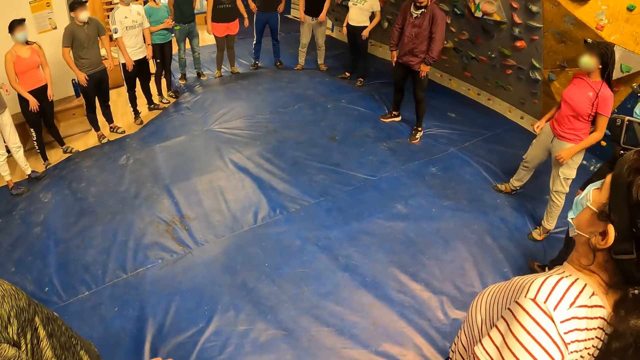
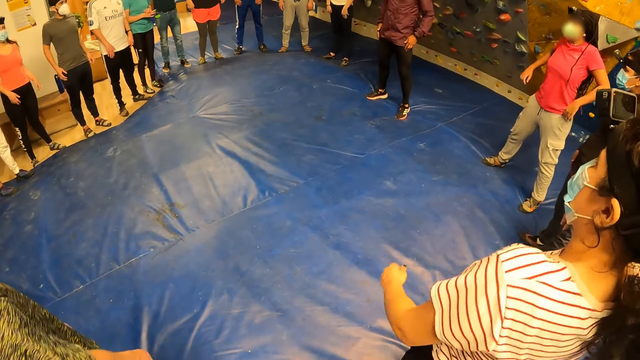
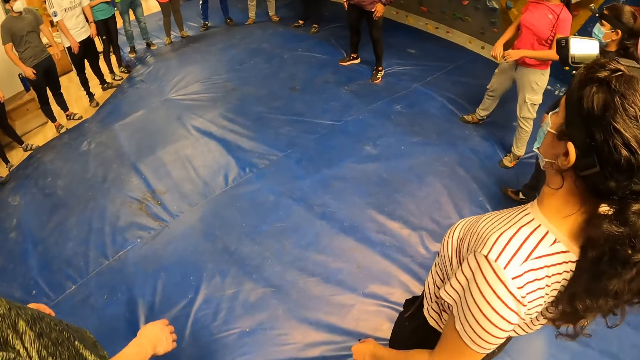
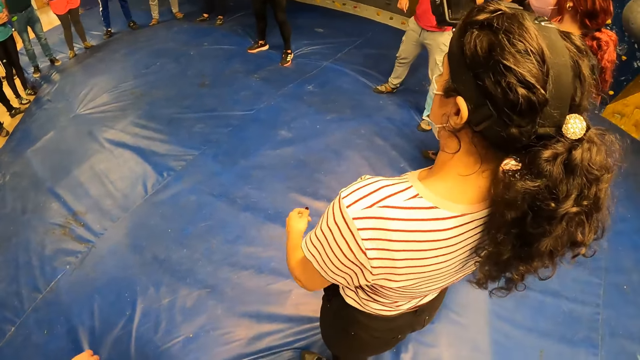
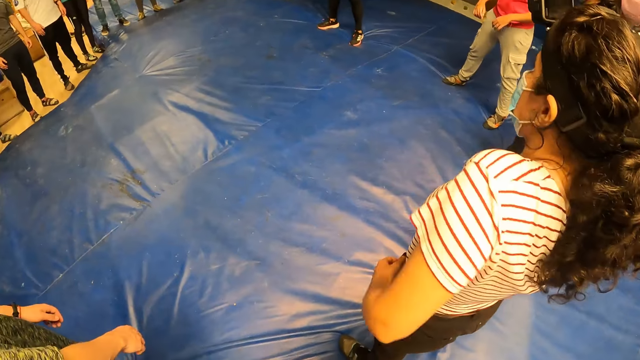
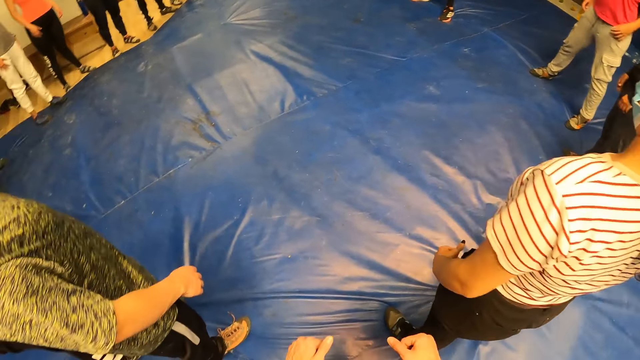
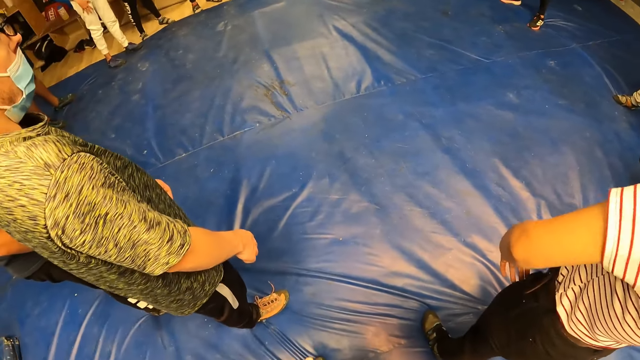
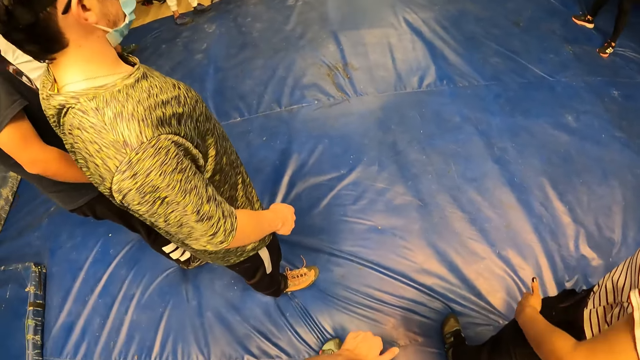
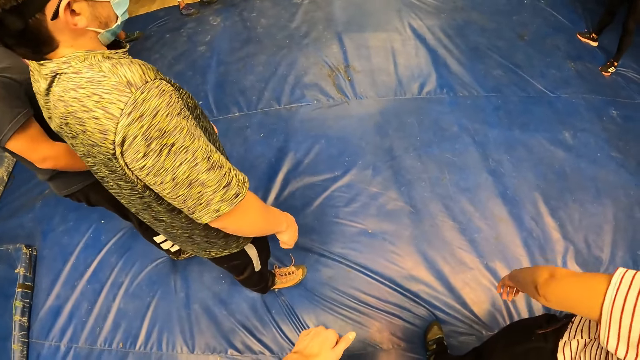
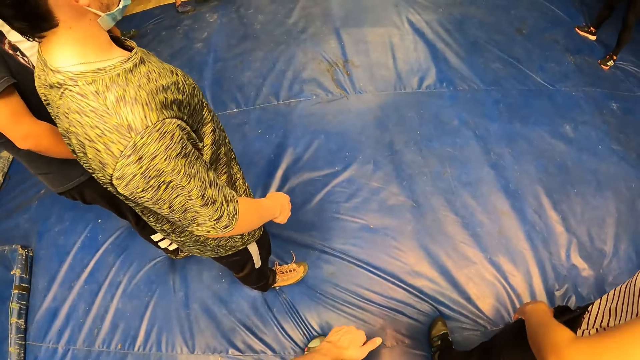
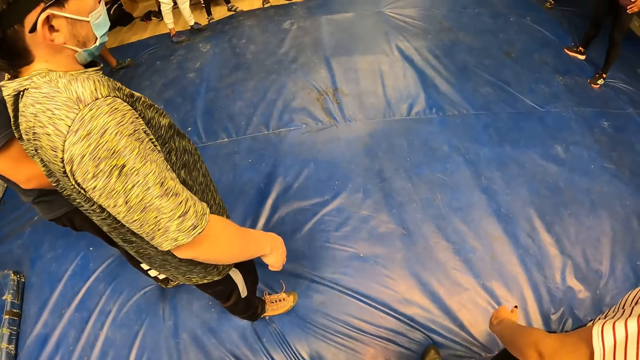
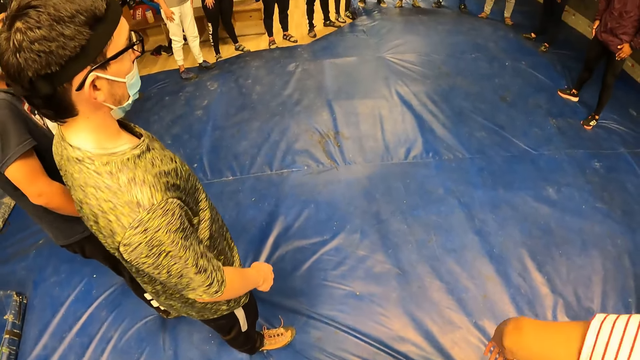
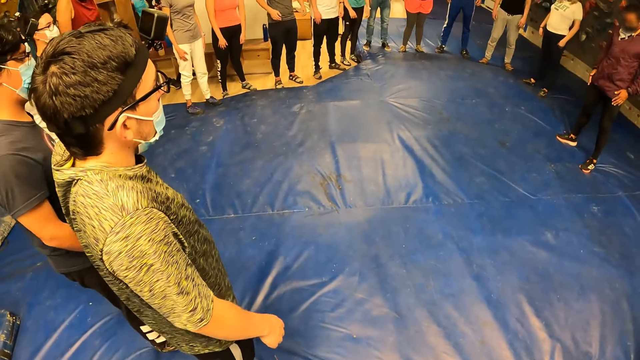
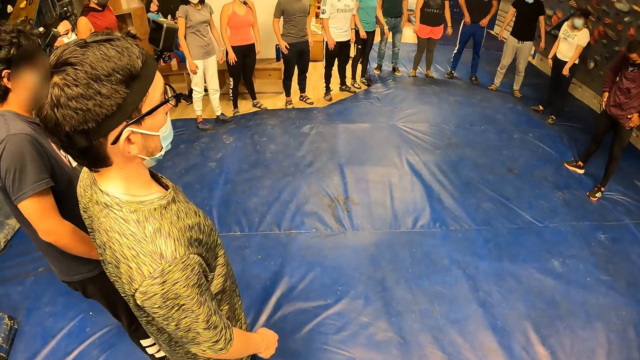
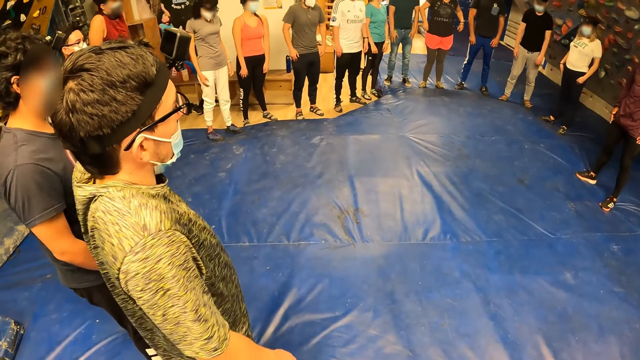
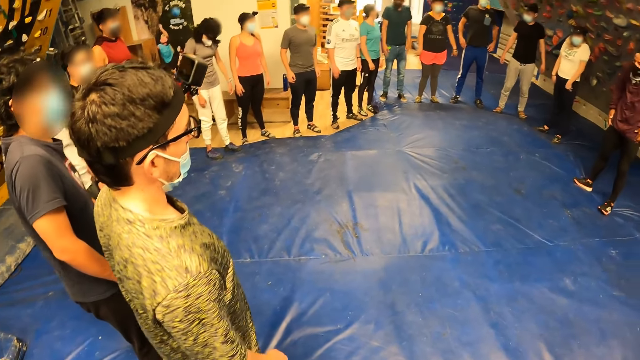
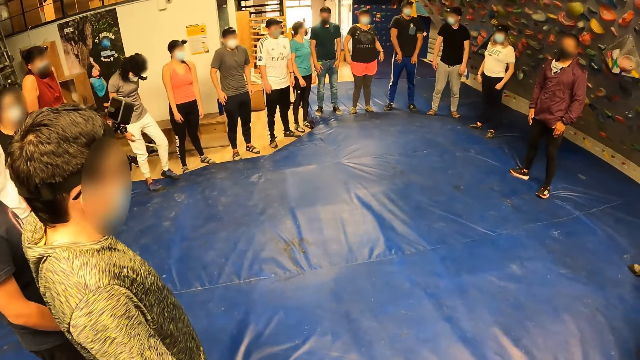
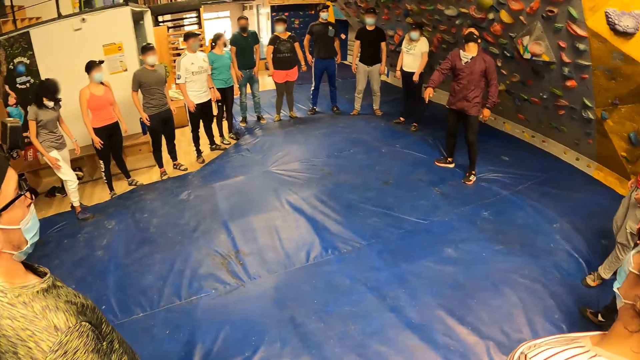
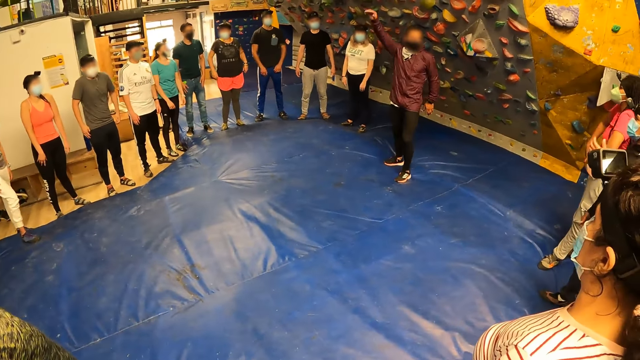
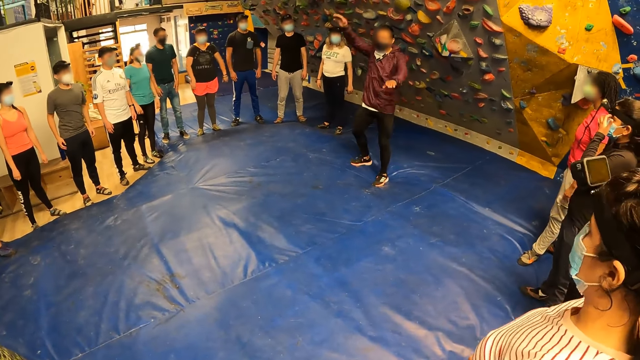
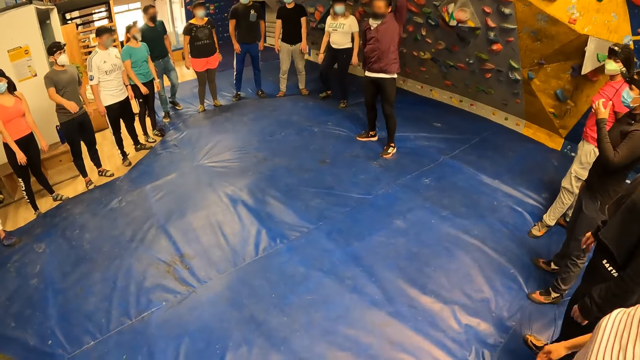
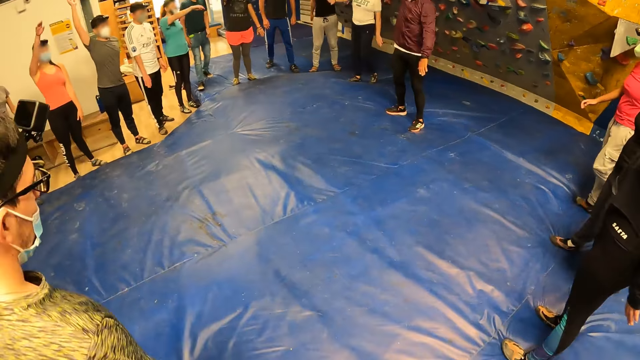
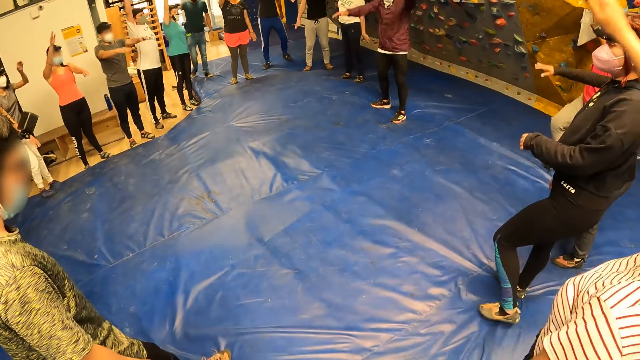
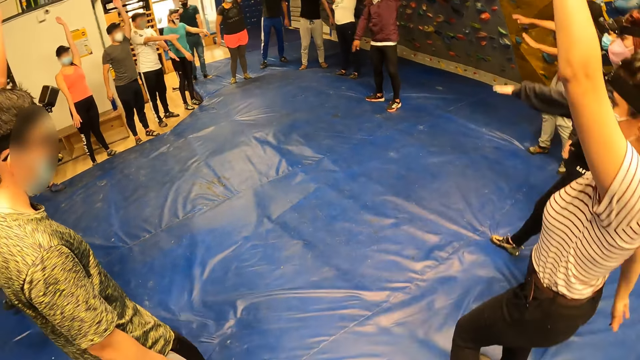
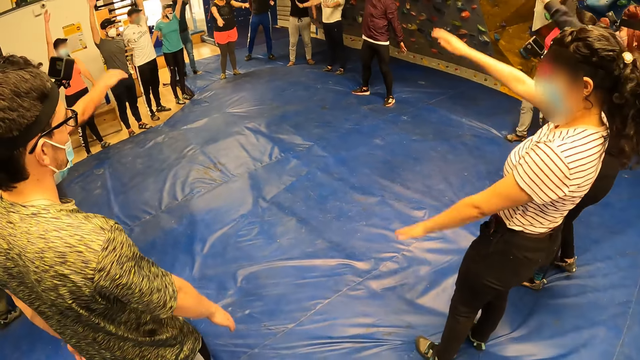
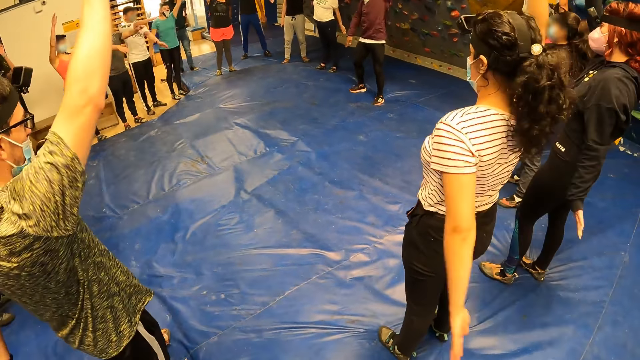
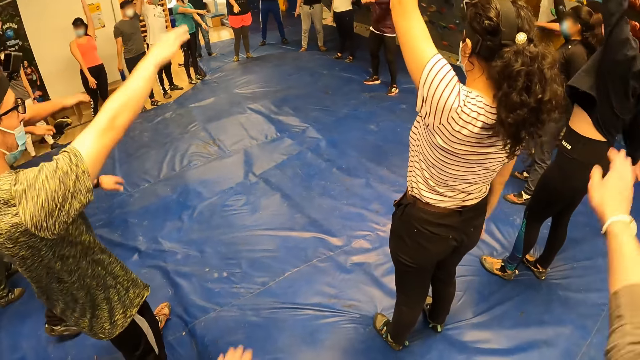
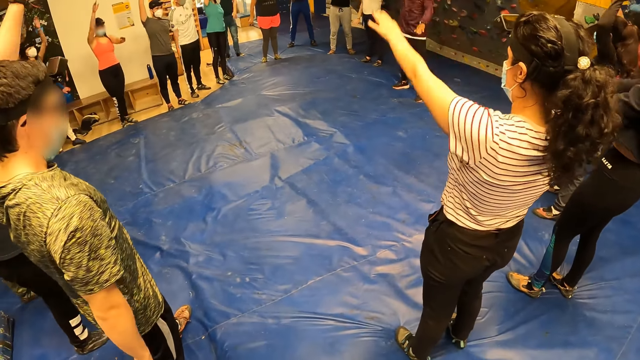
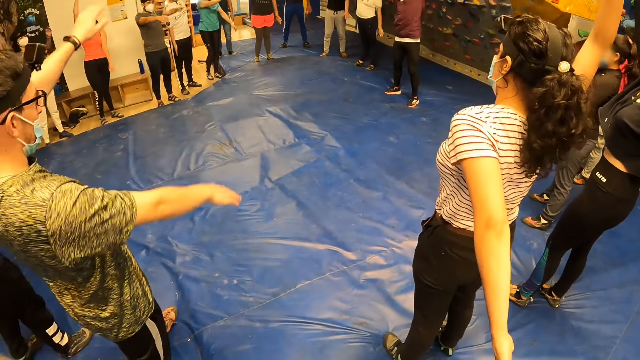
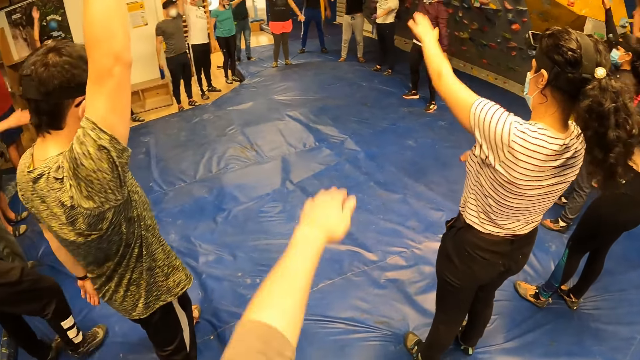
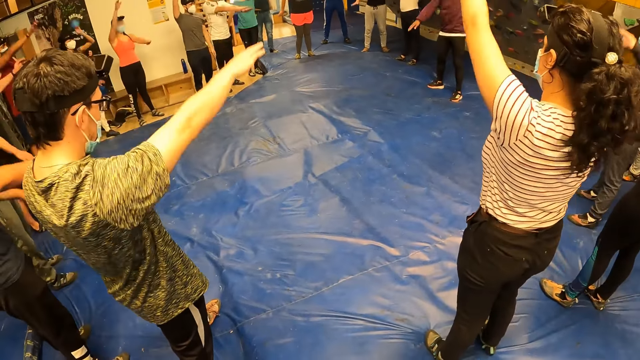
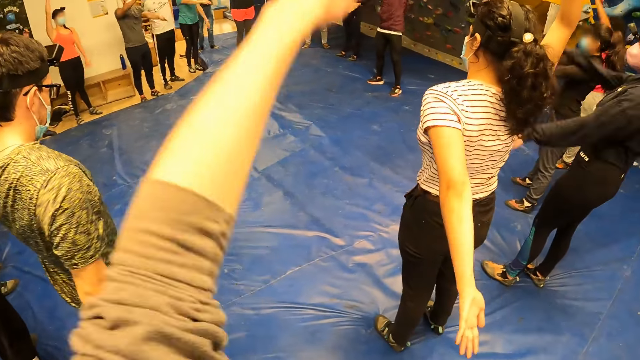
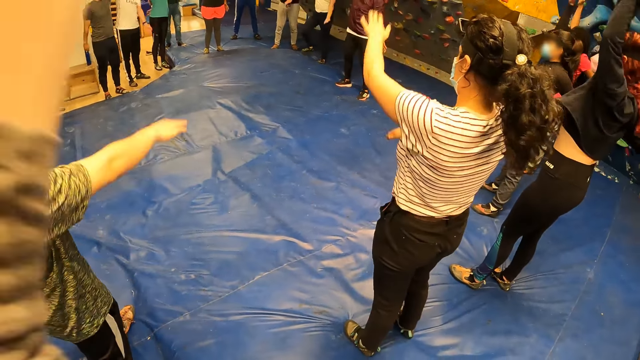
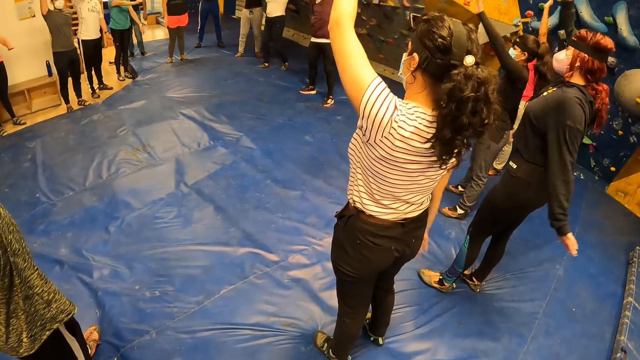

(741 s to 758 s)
The camera wearer moves the hands.

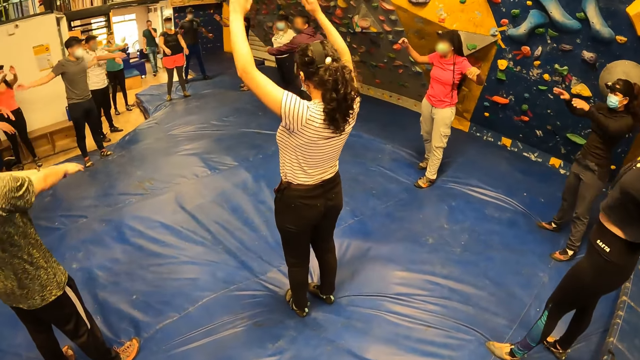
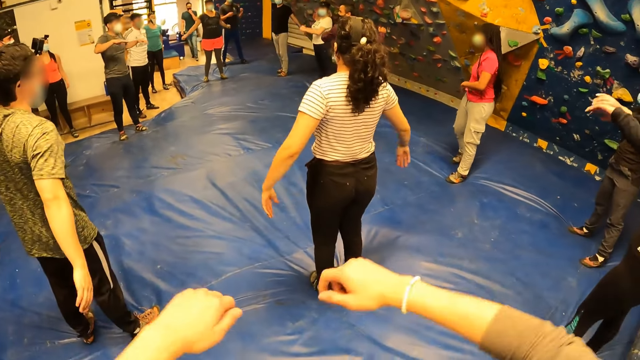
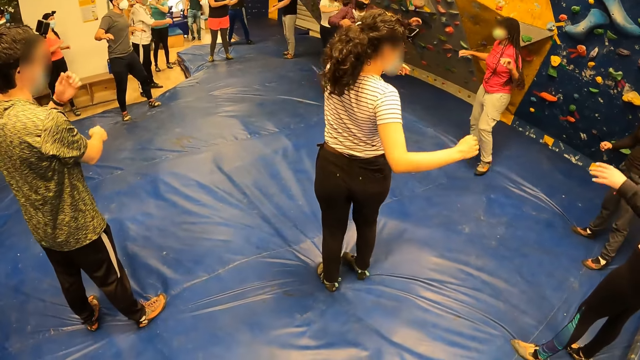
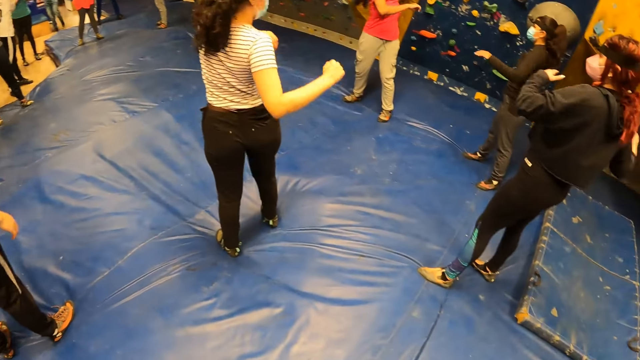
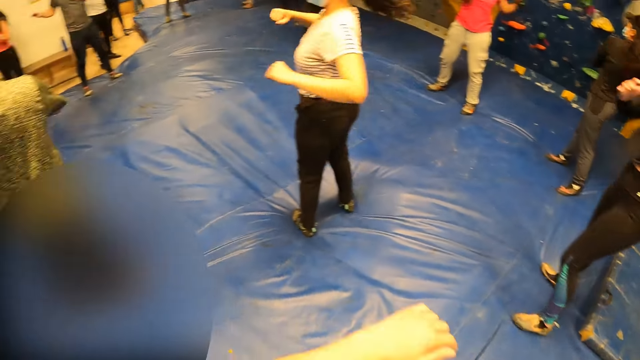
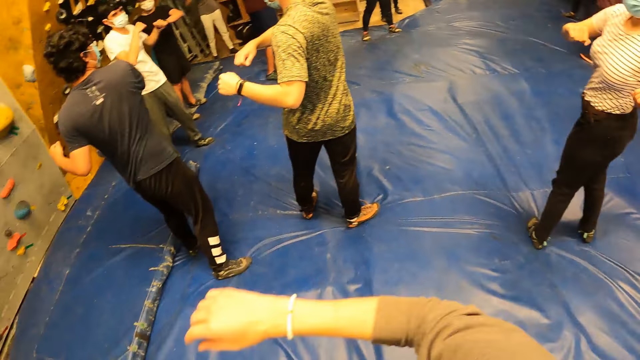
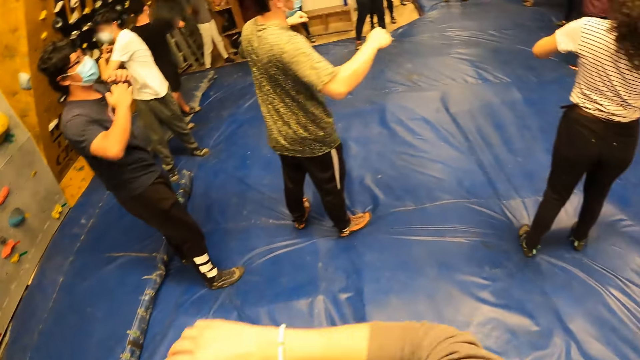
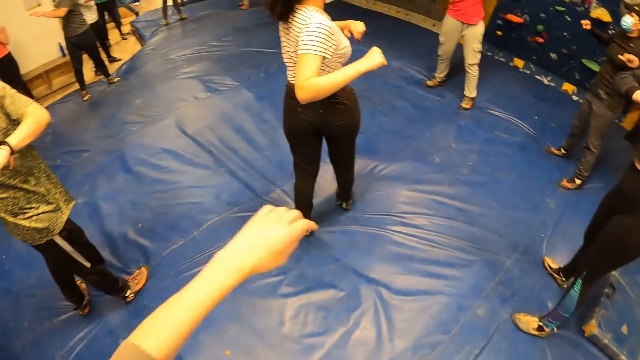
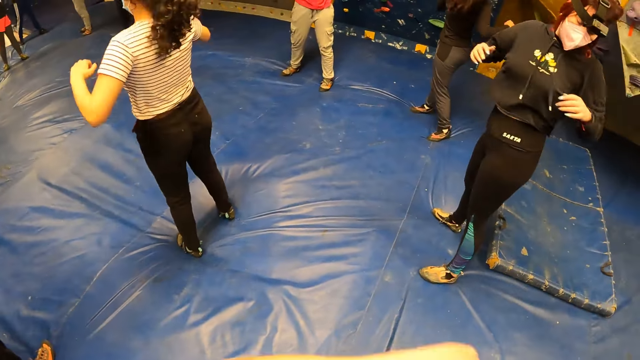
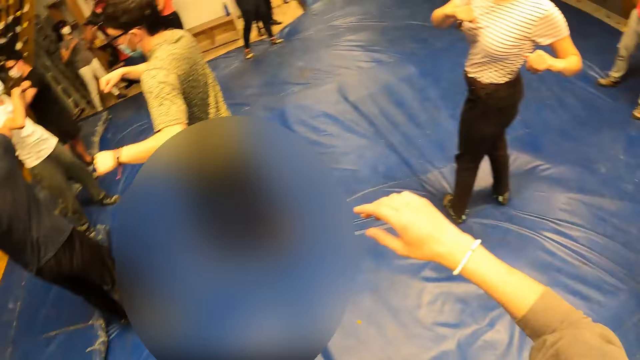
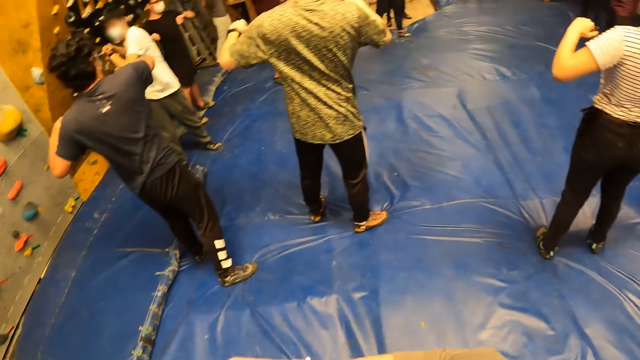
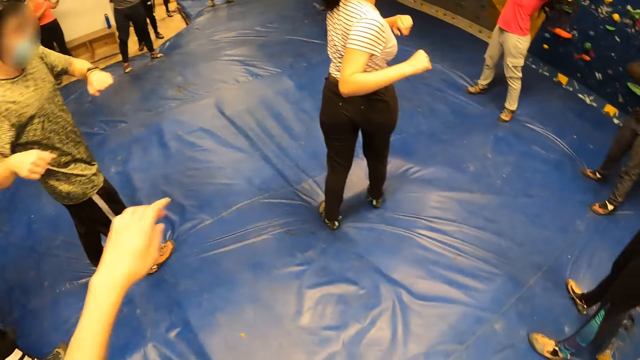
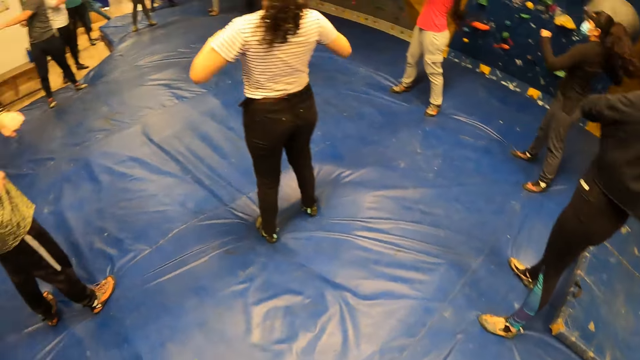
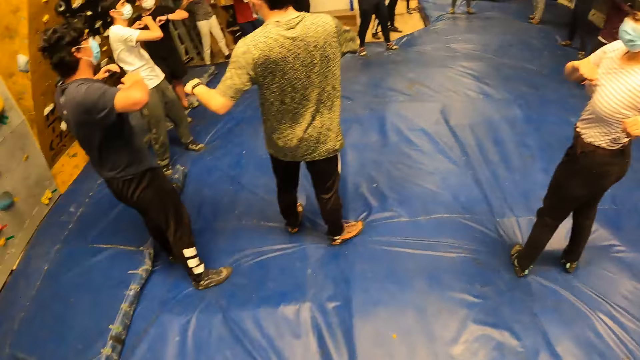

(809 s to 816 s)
The camera wearer moves side to side.
